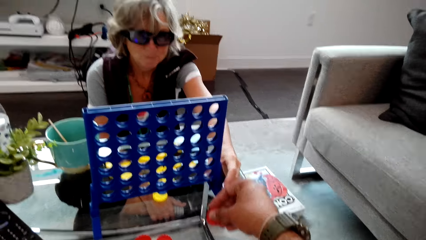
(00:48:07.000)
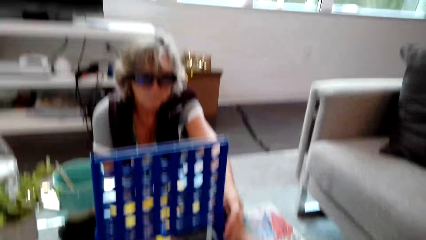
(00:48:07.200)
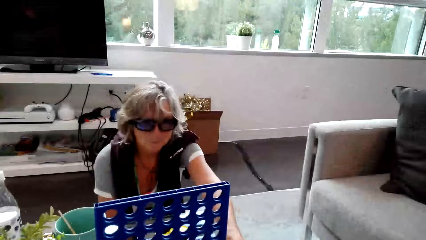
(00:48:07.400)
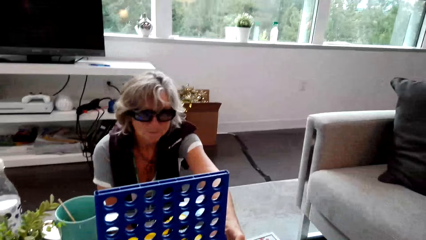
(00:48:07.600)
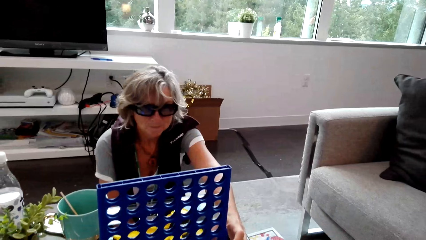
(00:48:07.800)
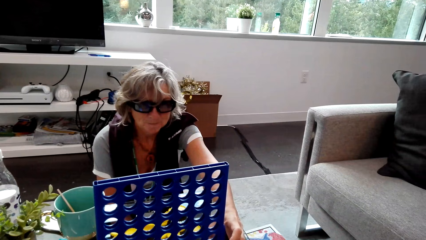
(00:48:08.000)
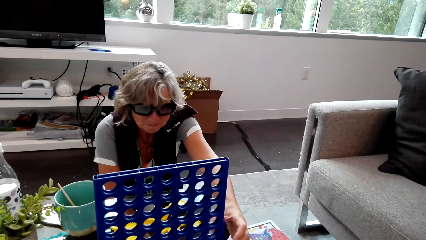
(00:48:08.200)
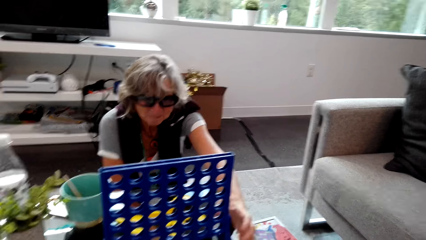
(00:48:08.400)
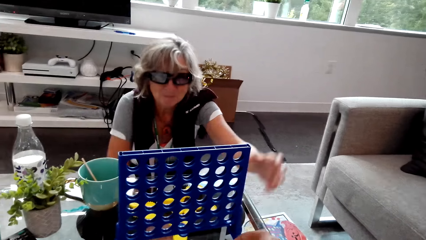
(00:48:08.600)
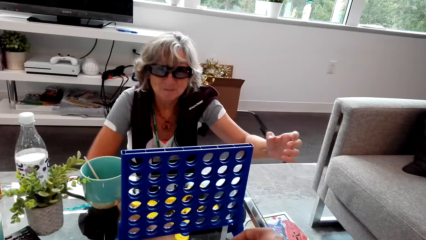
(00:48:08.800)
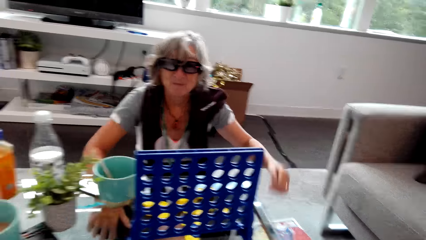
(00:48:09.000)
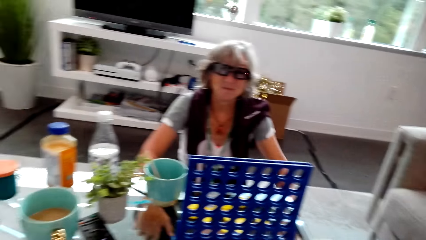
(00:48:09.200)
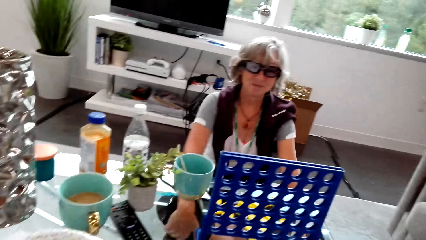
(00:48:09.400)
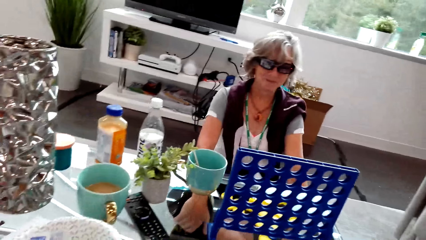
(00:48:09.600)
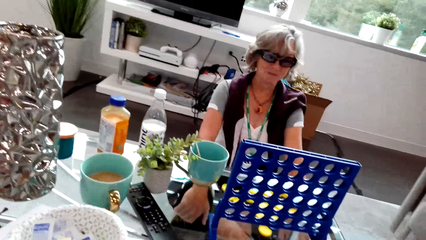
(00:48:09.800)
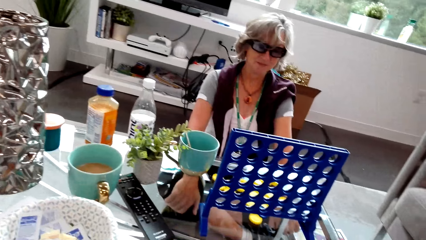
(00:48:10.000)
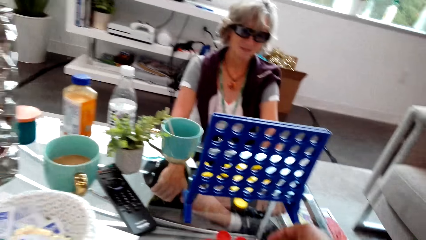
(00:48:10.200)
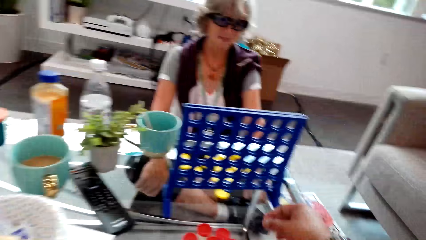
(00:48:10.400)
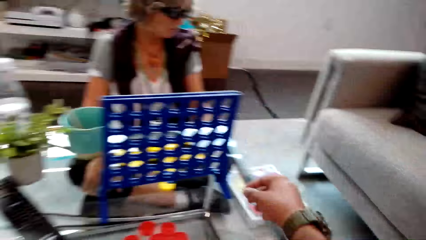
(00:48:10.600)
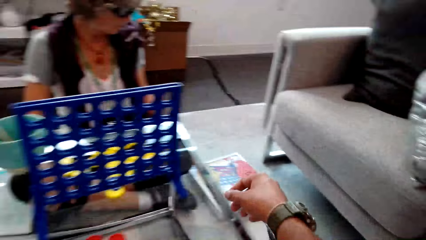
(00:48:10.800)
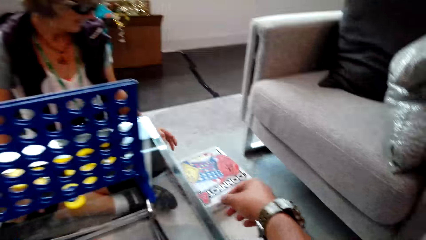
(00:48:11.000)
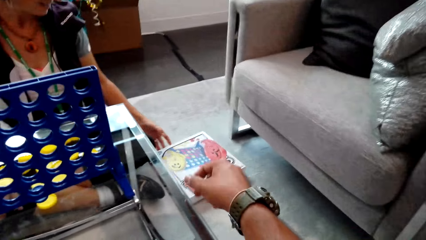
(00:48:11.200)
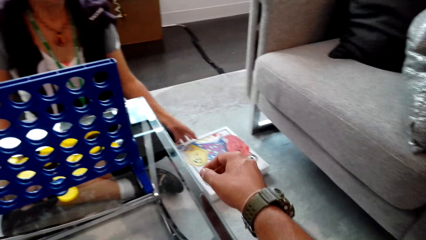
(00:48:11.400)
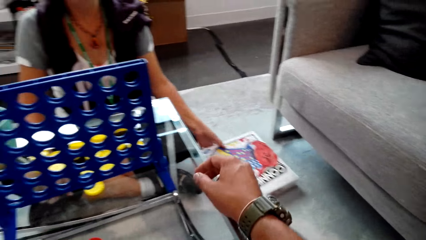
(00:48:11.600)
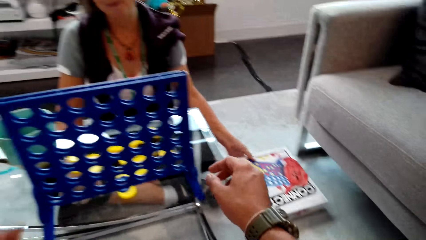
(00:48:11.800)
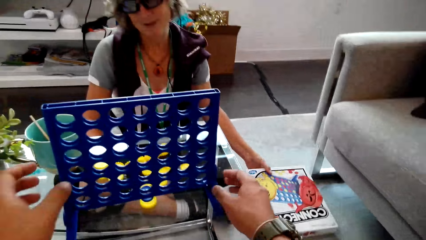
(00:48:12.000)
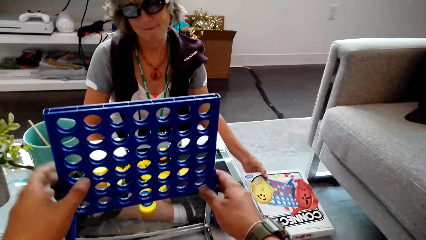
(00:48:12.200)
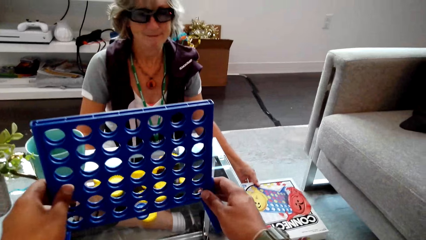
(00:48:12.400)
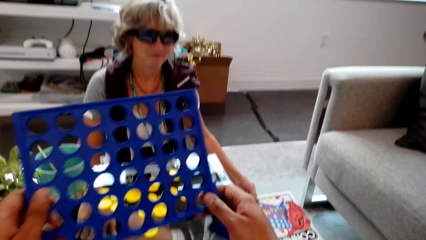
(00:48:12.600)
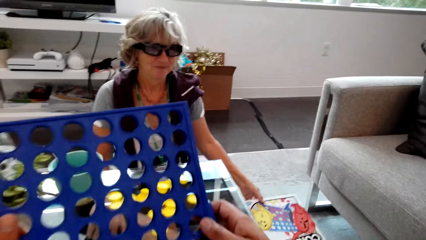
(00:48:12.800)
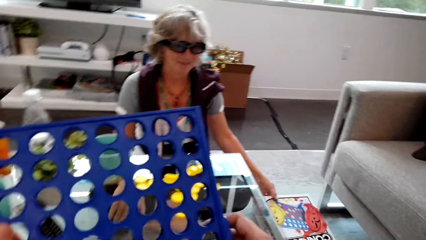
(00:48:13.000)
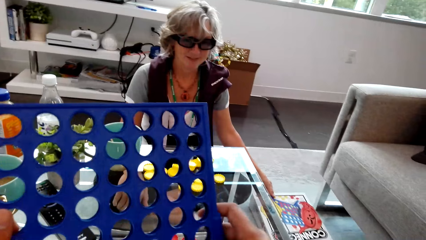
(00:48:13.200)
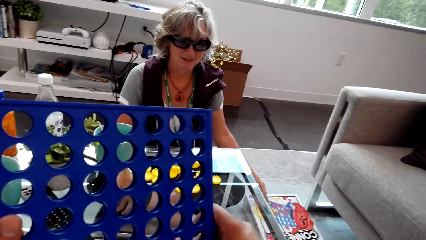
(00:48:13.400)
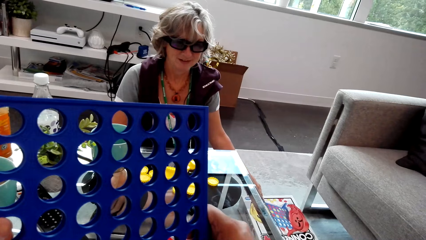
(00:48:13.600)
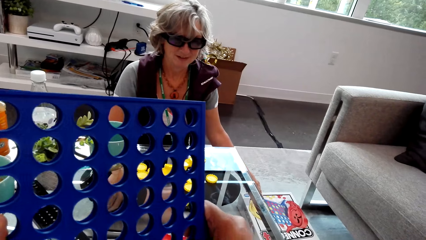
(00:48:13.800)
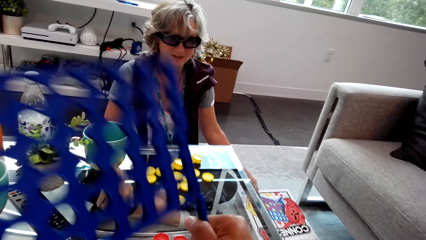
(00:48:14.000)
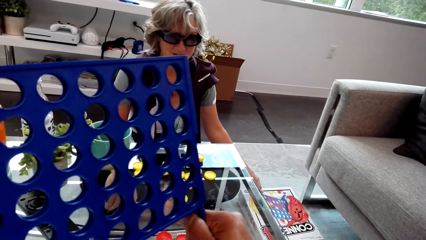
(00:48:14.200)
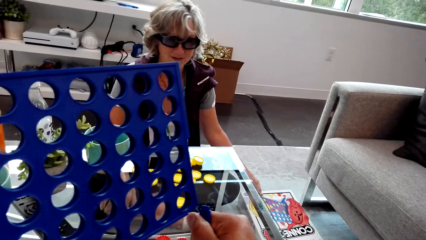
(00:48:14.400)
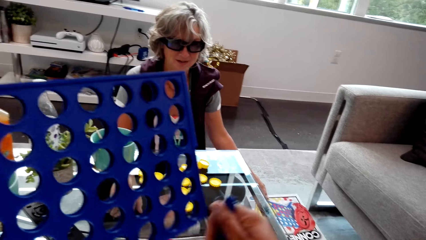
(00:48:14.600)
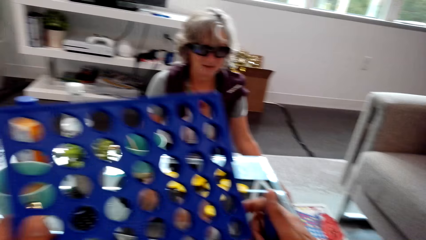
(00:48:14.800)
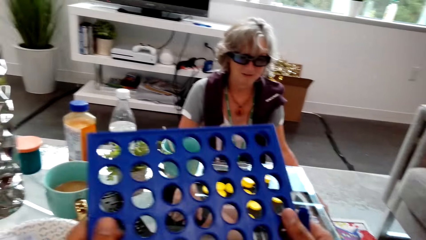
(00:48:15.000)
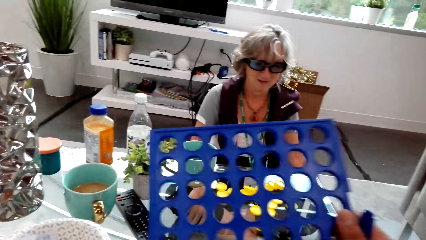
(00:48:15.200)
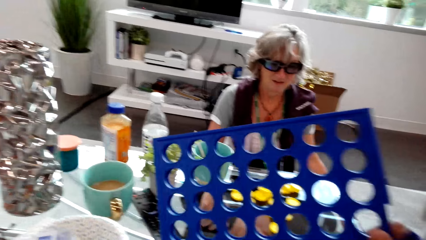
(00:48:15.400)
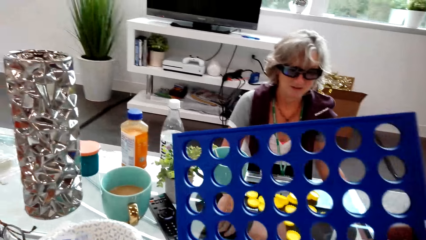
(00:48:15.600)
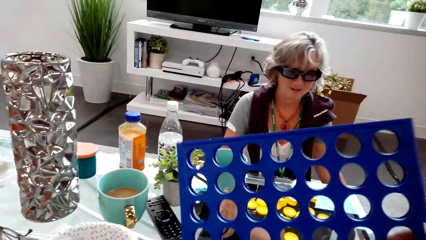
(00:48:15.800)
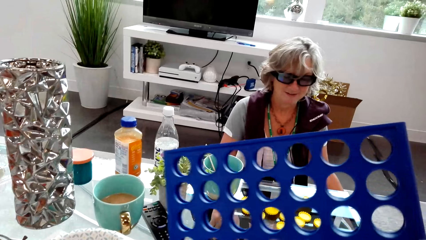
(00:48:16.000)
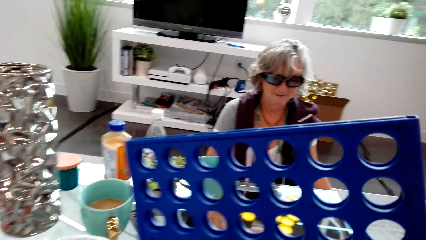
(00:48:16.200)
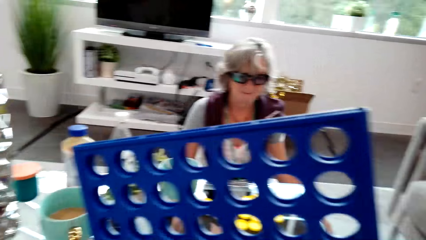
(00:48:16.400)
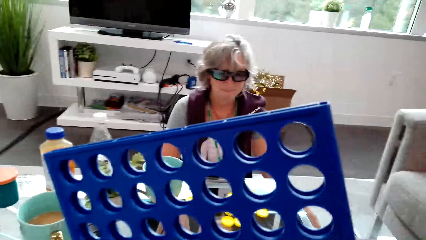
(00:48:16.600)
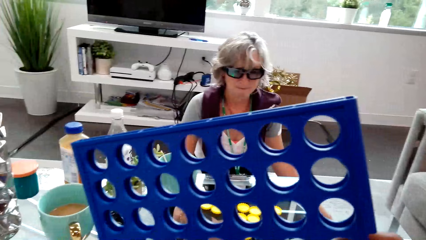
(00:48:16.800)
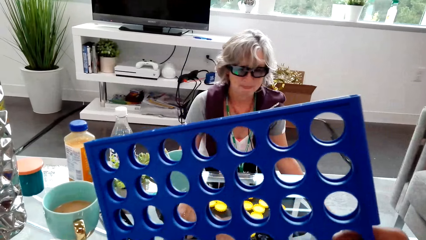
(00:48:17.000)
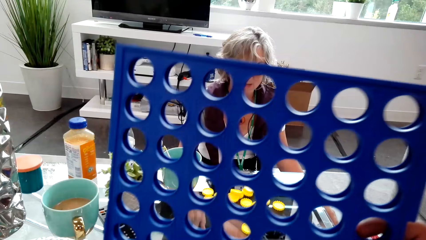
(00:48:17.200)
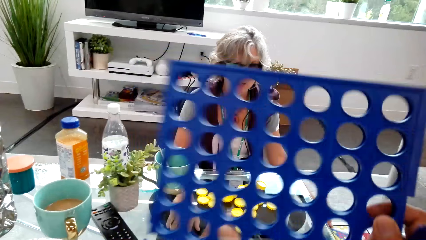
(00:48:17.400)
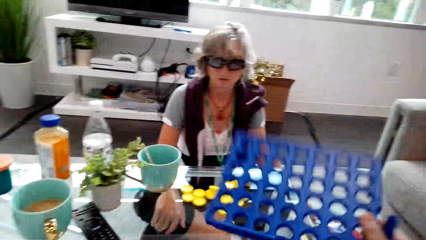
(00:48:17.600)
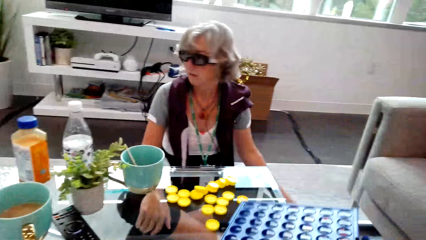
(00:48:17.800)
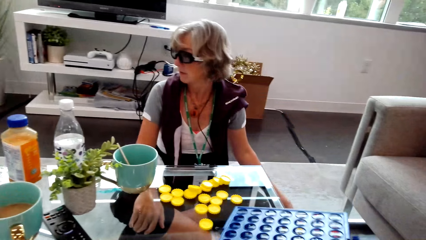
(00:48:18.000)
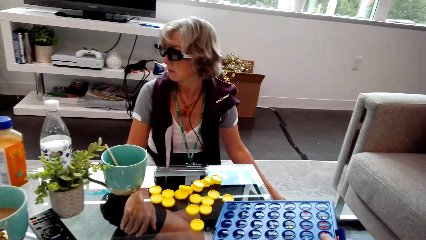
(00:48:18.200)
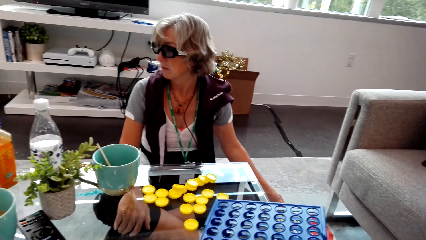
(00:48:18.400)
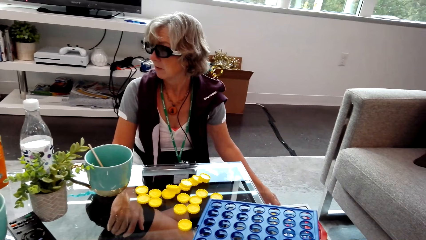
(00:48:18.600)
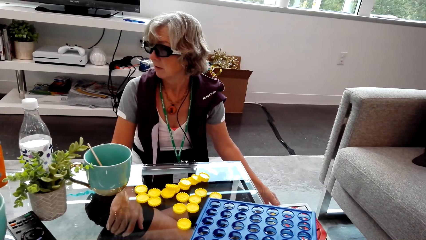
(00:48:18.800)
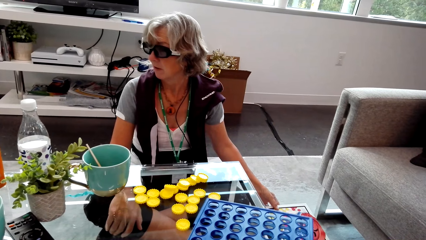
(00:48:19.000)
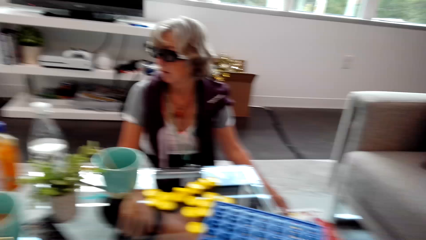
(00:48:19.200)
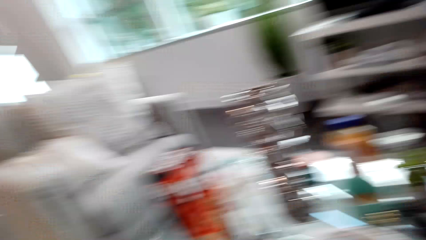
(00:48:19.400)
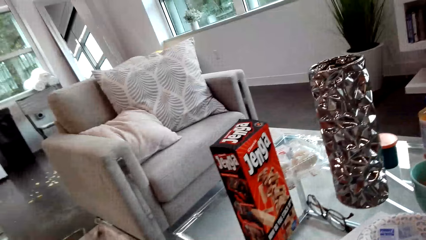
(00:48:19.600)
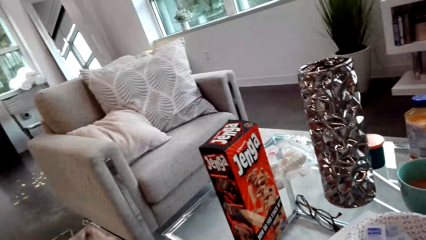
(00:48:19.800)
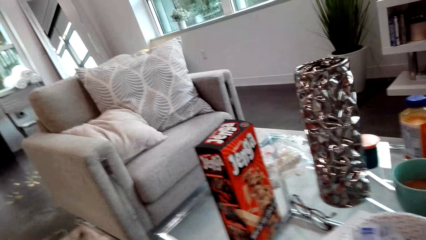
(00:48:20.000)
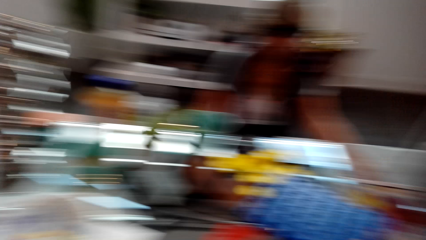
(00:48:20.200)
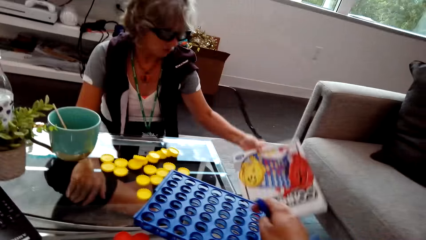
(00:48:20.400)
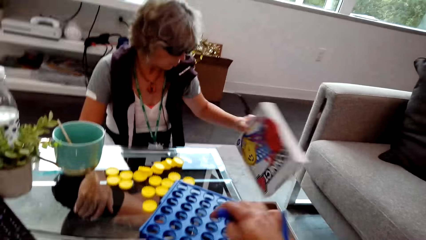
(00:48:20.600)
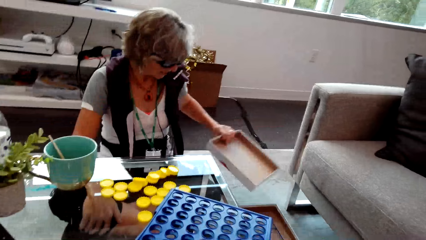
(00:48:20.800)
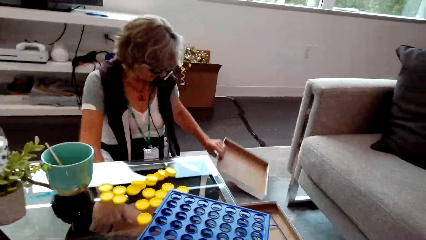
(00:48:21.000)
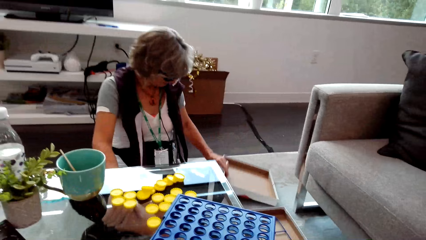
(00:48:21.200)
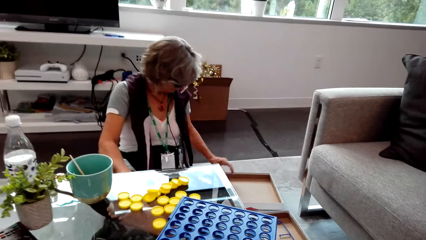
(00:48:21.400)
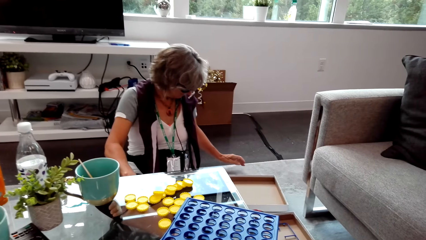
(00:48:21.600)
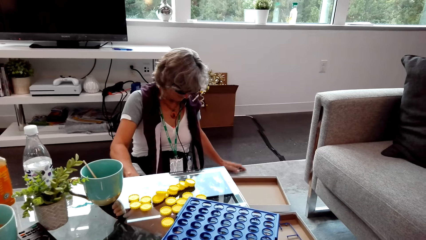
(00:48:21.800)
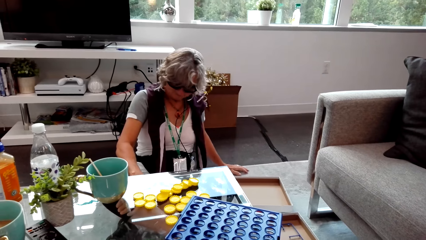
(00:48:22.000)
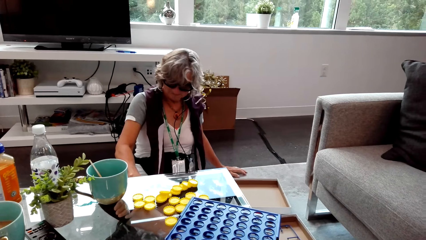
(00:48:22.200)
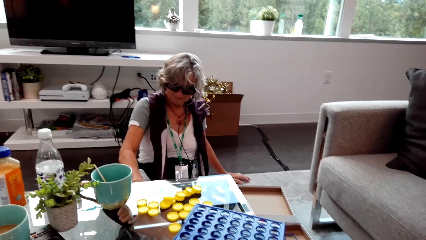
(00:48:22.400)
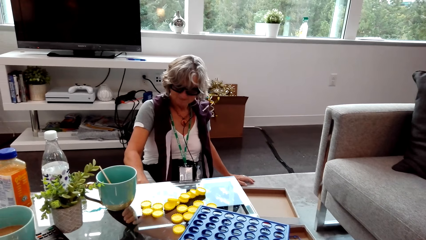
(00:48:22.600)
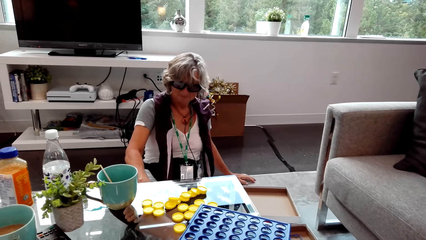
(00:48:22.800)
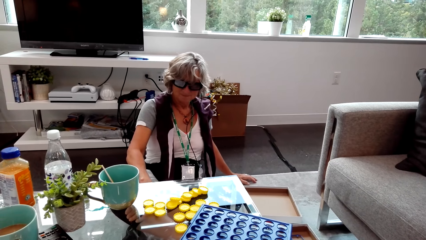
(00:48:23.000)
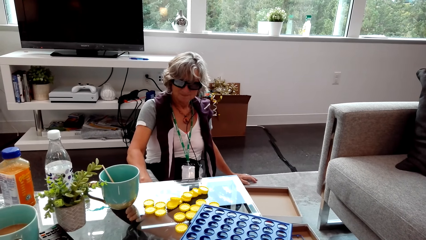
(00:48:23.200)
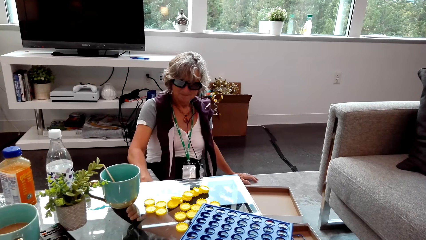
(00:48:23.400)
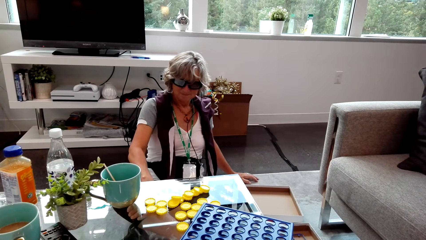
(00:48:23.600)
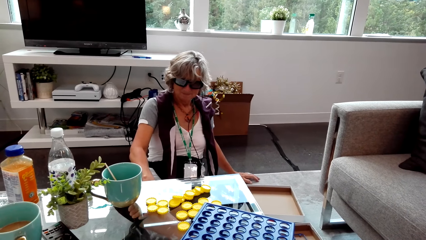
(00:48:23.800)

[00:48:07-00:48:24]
The camera wearer looks around. They look around again. They hold something and pick up a connect four board. They dismantle the connect four board. They put the connect four board on the table. They look around.
